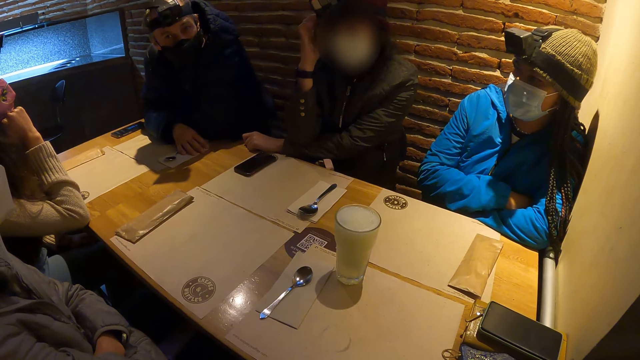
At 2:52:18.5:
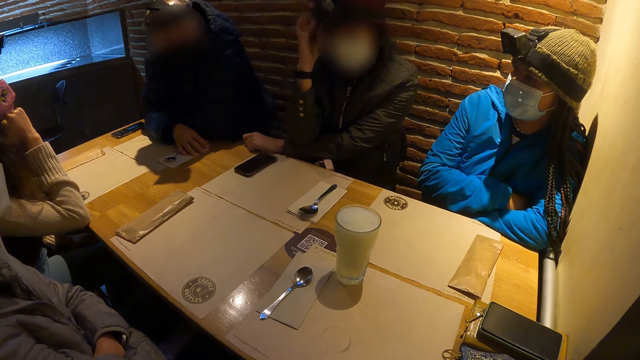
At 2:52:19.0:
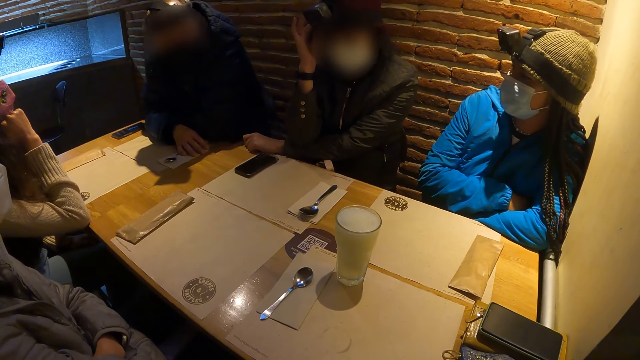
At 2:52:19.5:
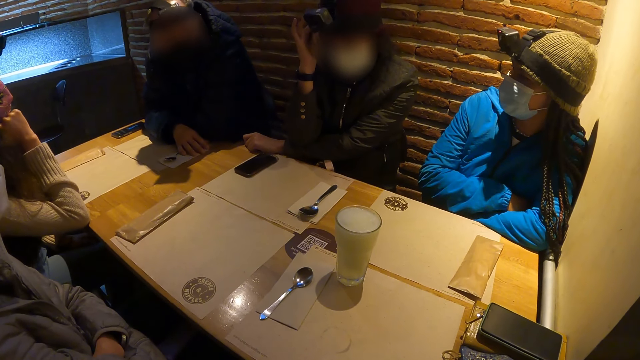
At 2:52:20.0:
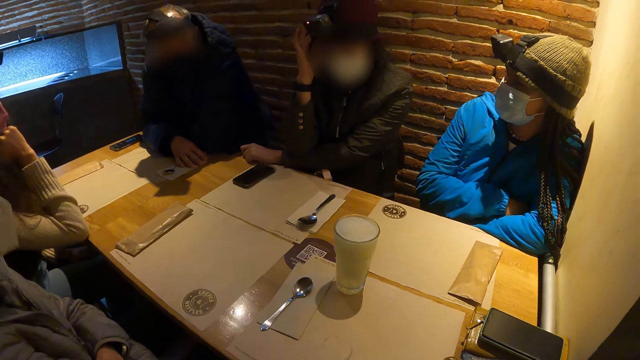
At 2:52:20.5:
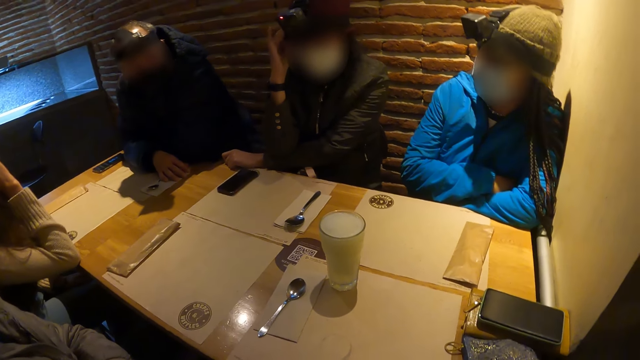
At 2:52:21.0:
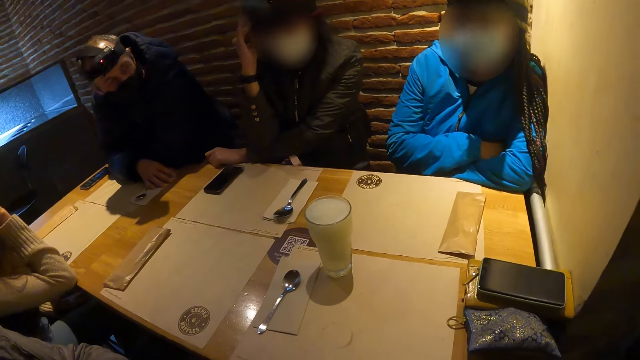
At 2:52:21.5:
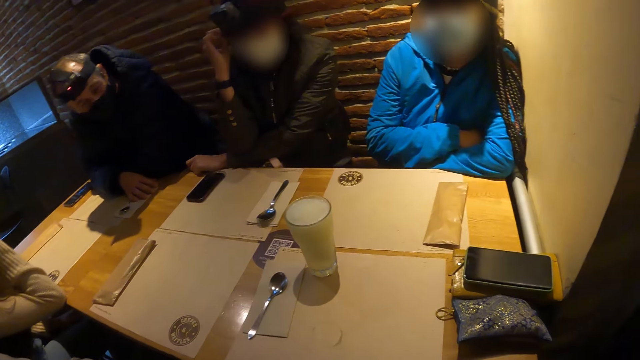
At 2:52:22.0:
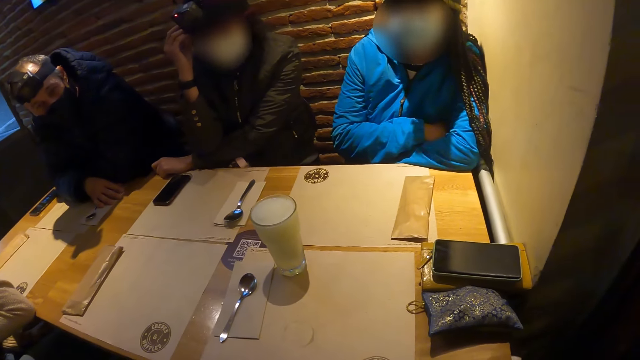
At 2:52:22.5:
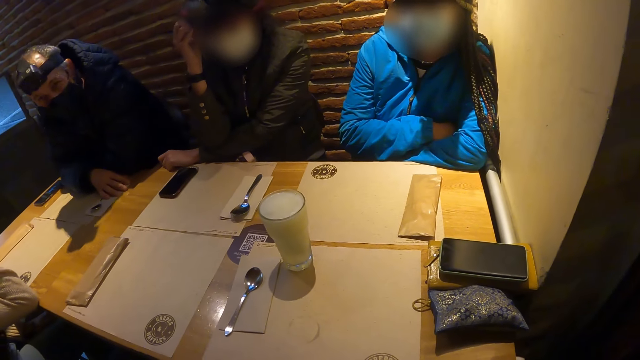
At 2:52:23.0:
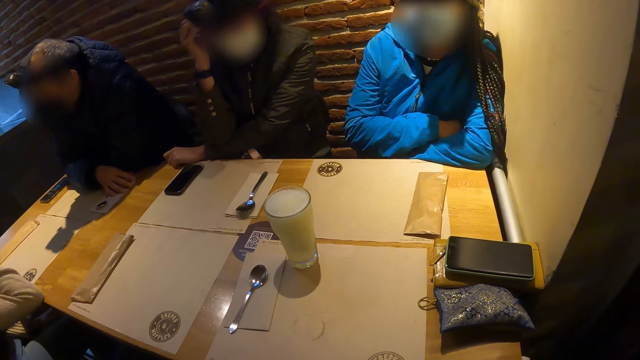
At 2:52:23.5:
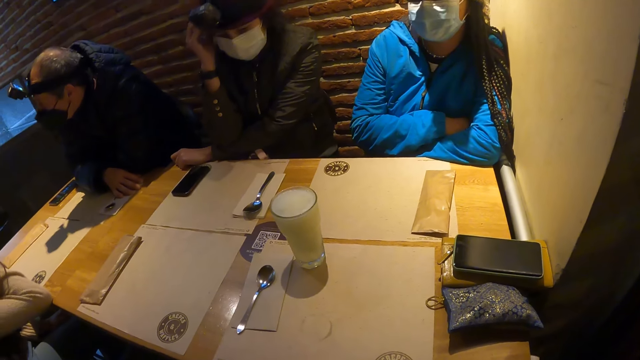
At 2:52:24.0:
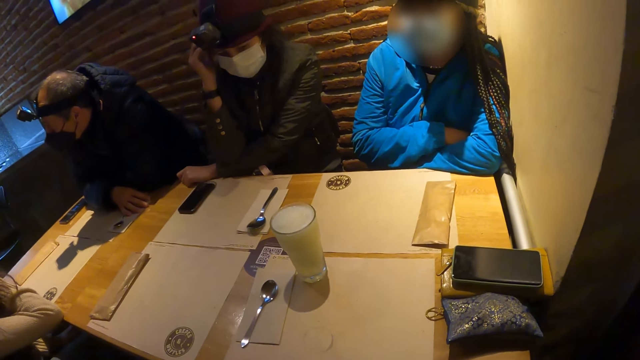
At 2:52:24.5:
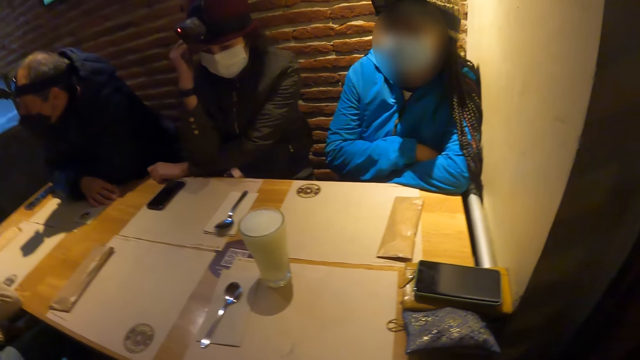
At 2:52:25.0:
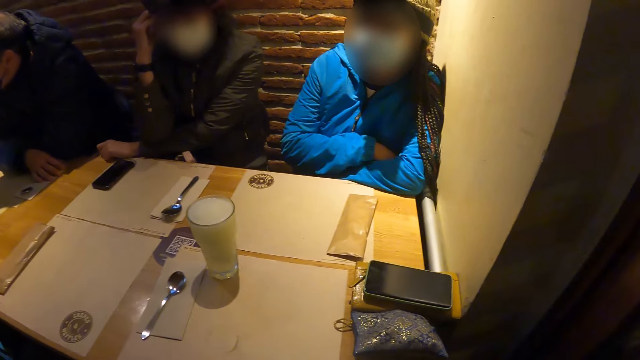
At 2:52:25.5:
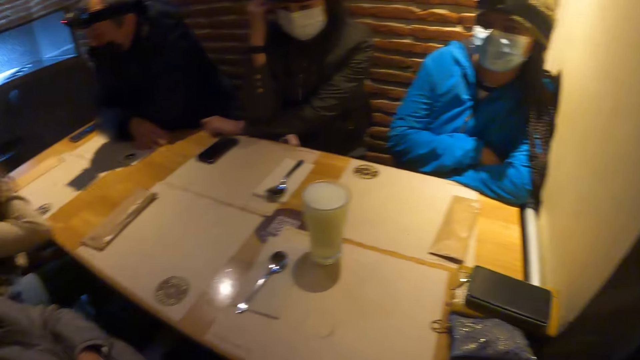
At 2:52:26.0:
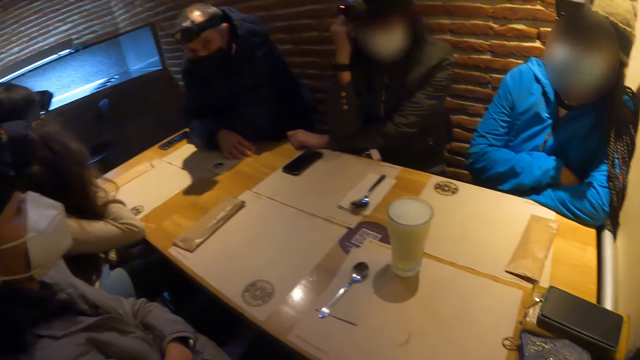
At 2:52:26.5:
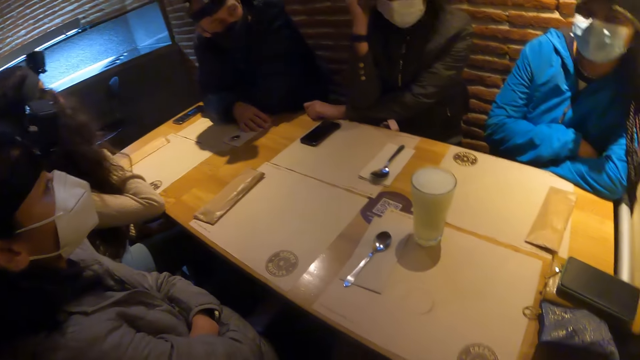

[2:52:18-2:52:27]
A woman adjusts her camera with her right hand. The camera wearer converses with a group of people.

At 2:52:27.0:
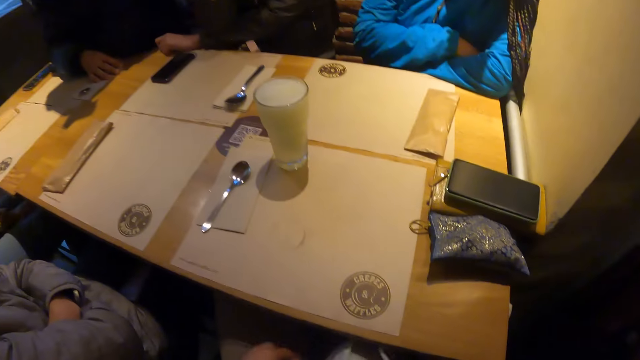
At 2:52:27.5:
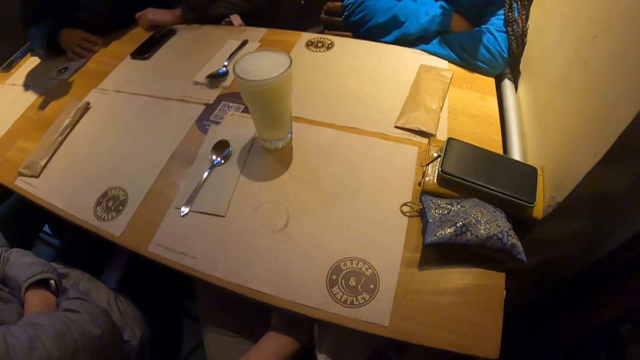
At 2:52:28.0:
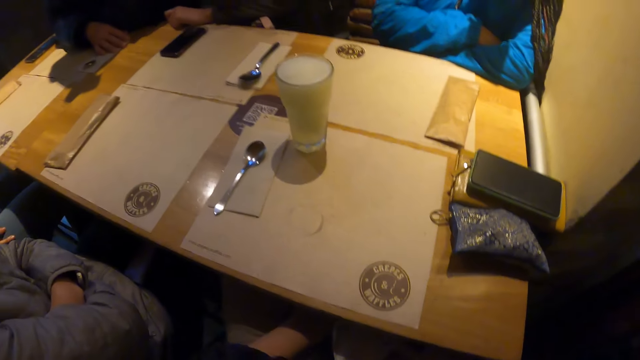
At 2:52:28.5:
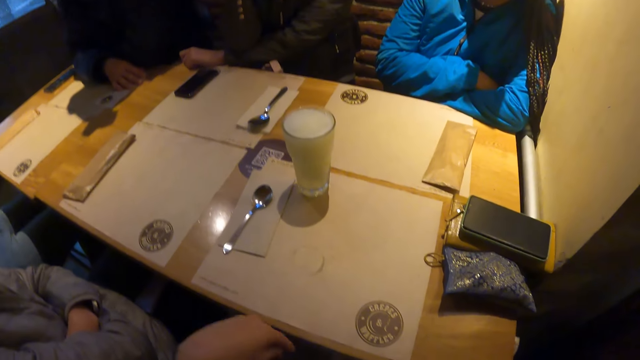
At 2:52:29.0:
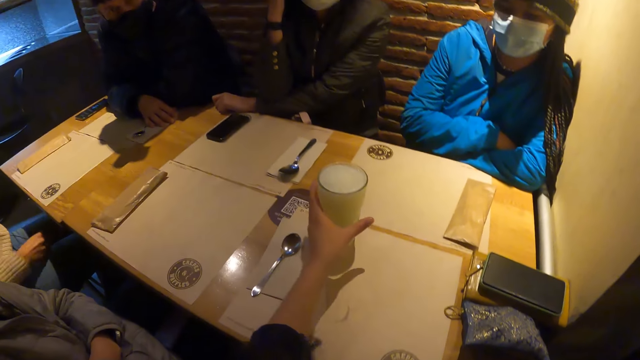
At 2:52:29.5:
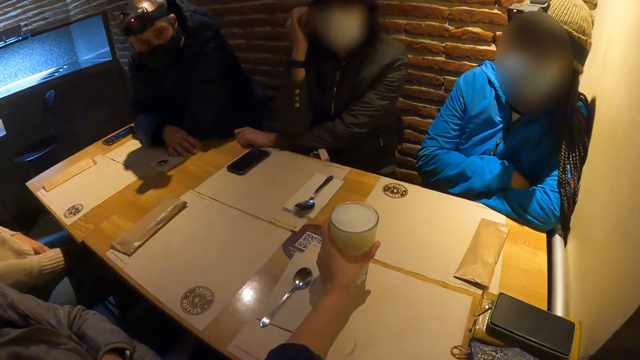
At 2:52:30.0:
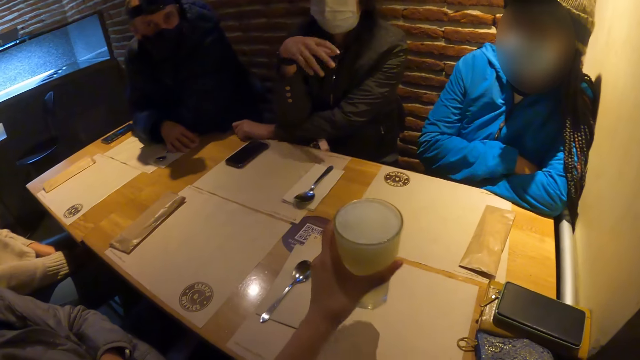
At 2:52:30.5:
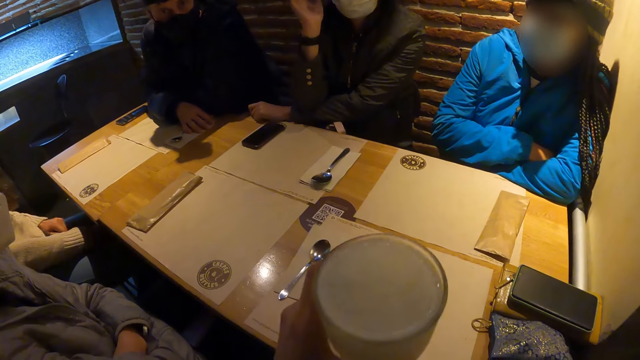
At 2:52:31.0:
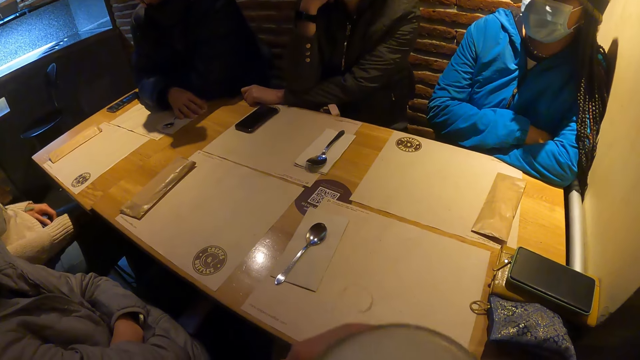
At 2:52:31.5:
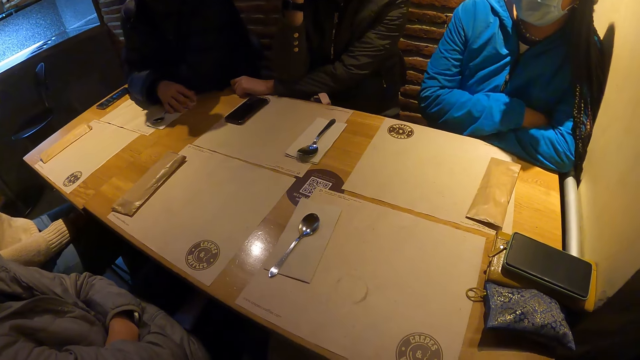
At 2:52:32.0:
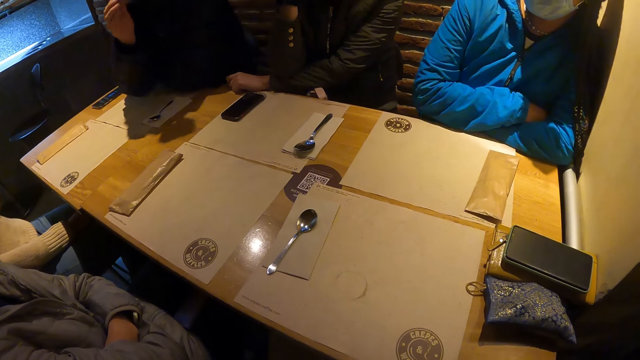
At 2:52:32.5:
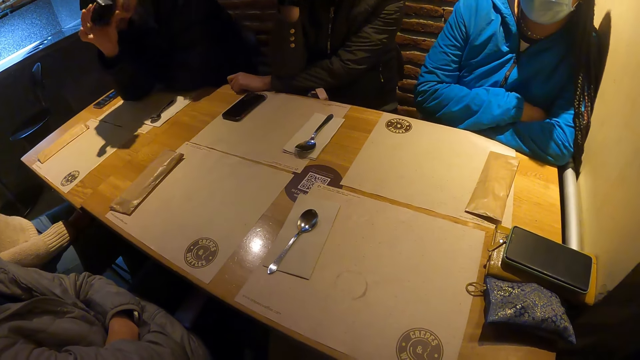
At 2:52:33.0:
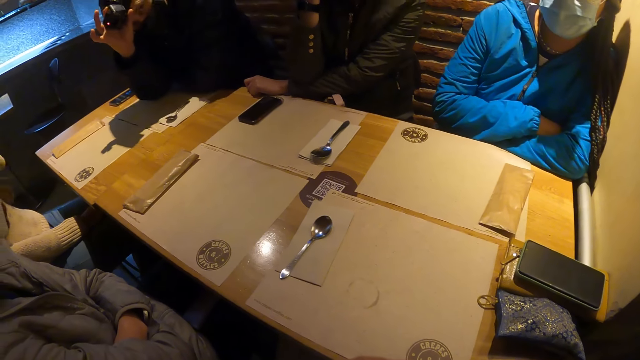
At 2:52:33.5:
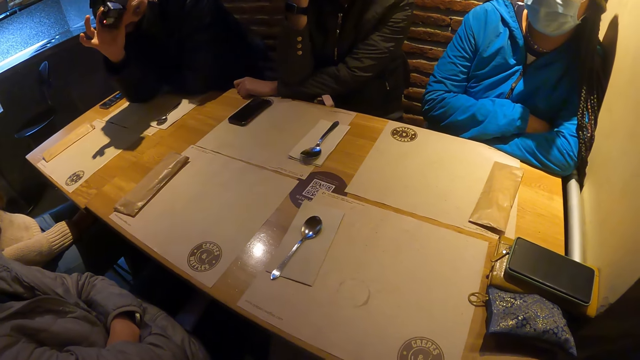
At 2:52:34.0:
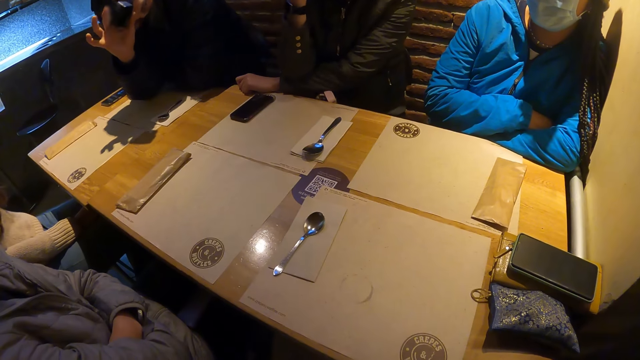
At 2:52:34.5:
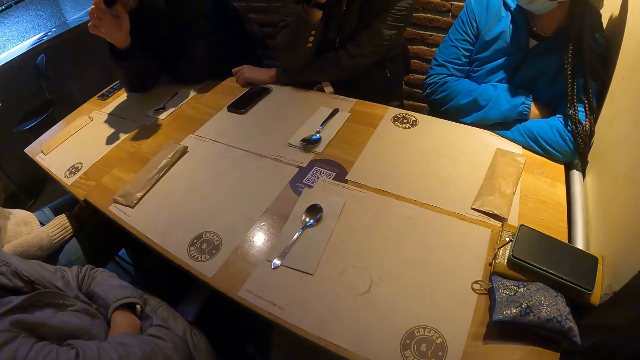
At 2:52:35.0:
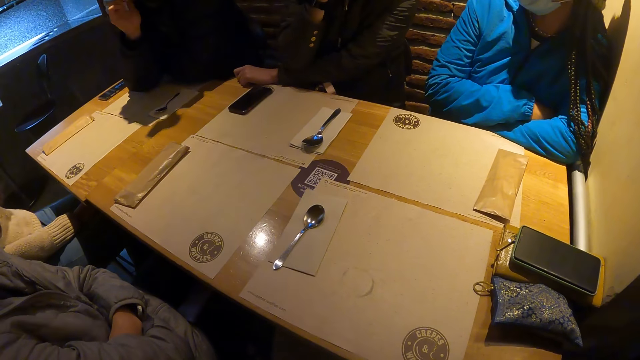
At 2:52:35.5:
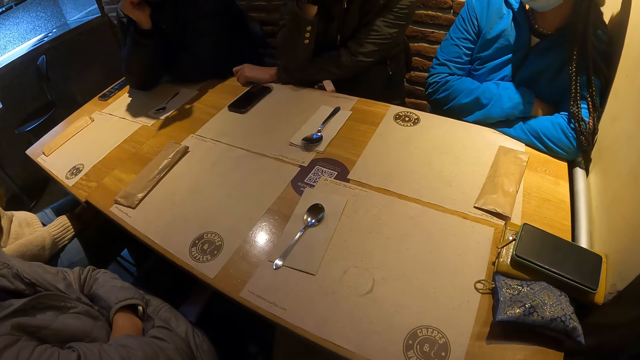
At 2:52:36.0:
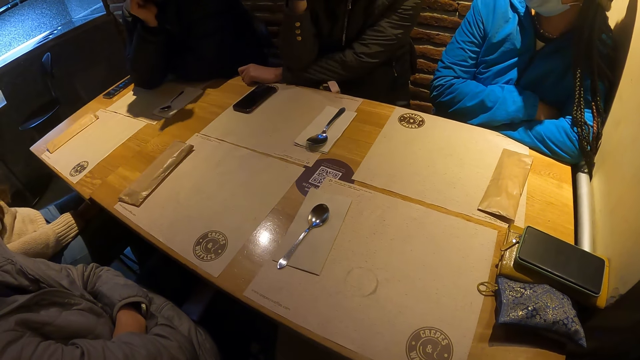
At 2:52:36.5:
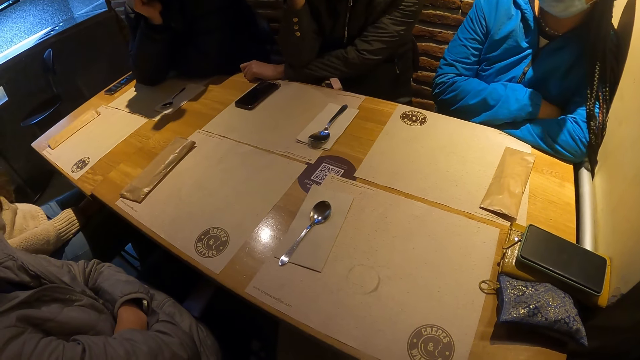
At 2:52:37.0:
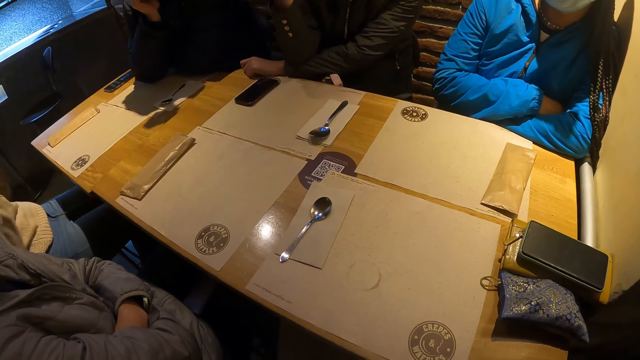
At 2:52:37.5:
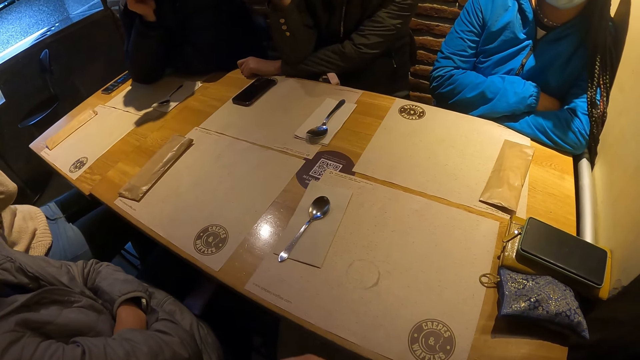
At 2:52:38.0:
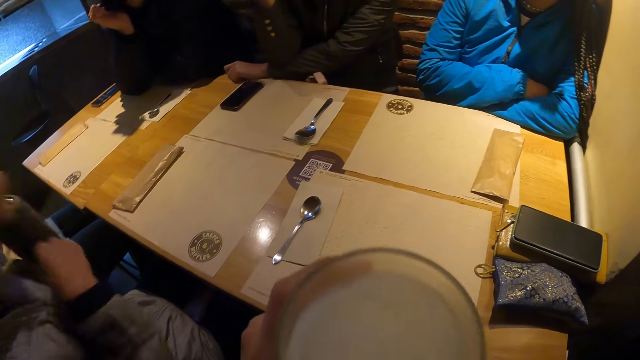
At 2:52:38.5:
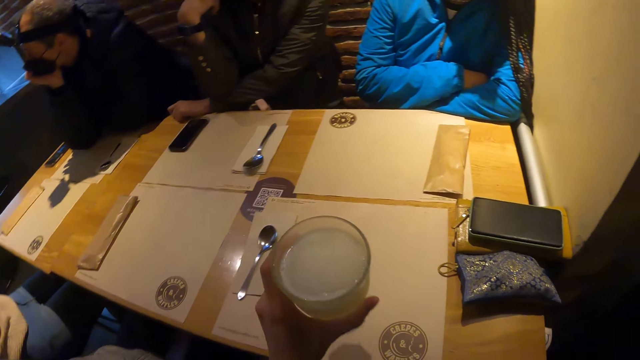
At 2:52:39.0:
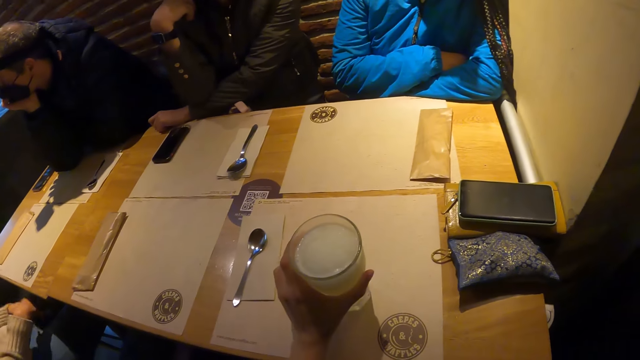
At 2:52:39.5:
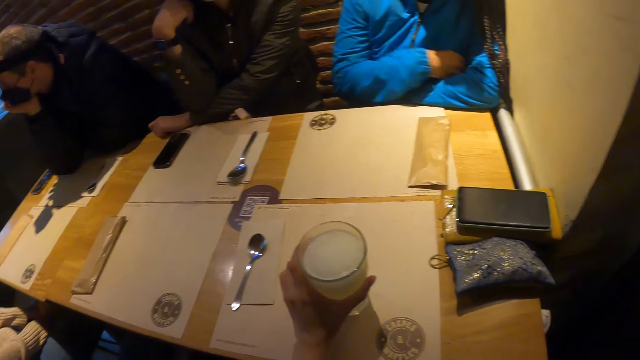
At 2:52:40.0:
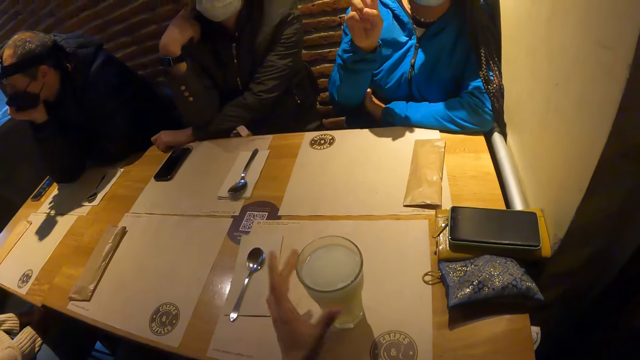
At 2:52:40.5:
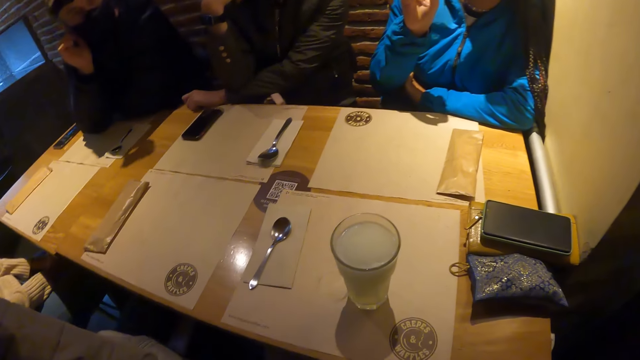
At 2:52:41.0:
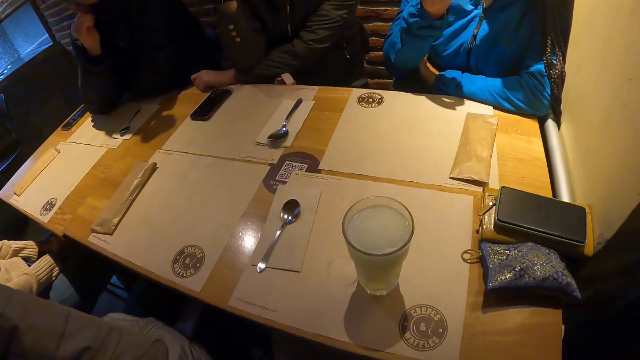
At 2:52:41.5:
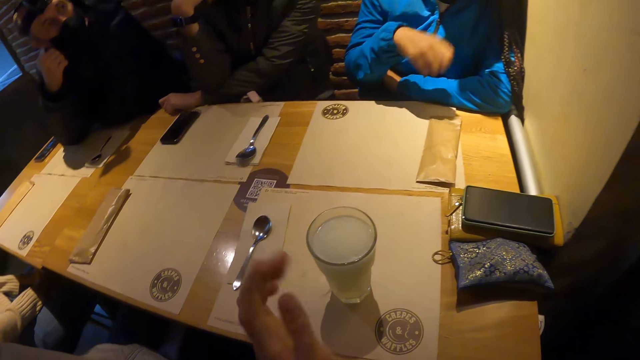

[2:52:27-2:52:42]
The camera wearer picks up a milk drink in a cup from a table with her left hand. She sips the milk drink. A man raises his right hand towards his face. The man adjusts his camera with his right hand. A woman raises her right hand towards her face. Another woman raises her left hand towards her face. The camera wearer places the milk drink in the cup on the table with her left hand. A third woman converses with the camera wearer and a group of people.
